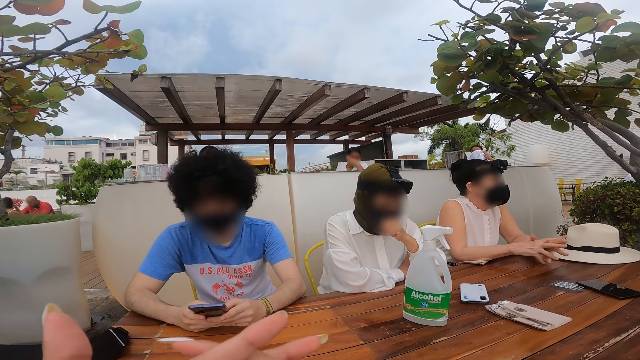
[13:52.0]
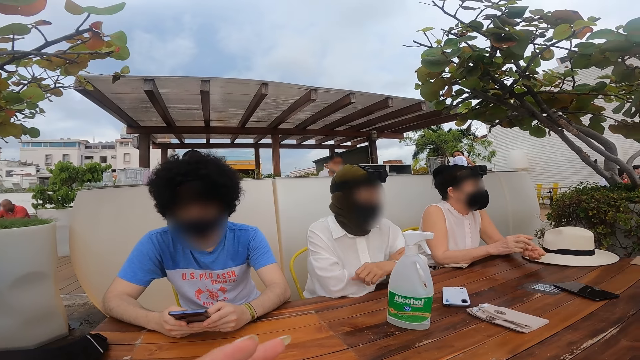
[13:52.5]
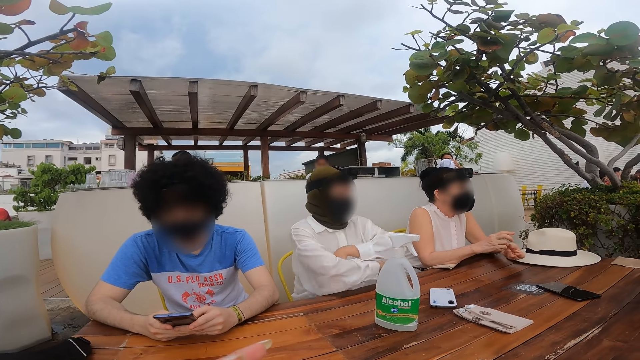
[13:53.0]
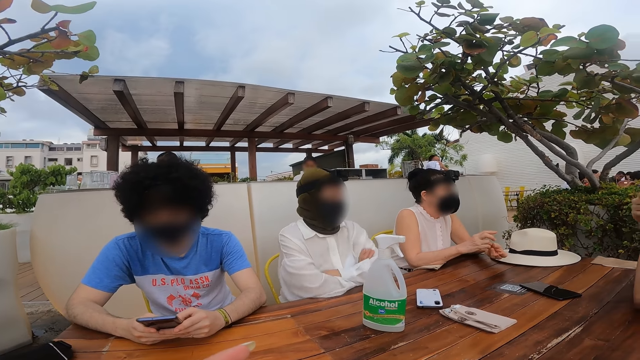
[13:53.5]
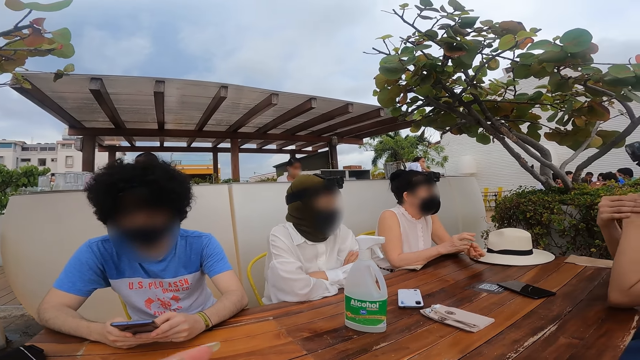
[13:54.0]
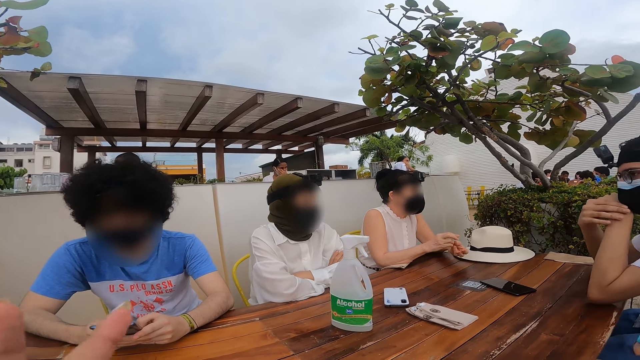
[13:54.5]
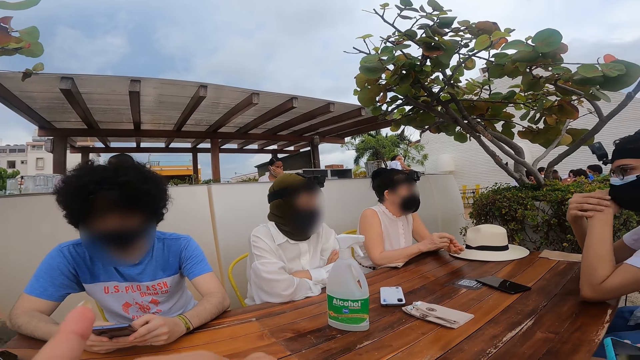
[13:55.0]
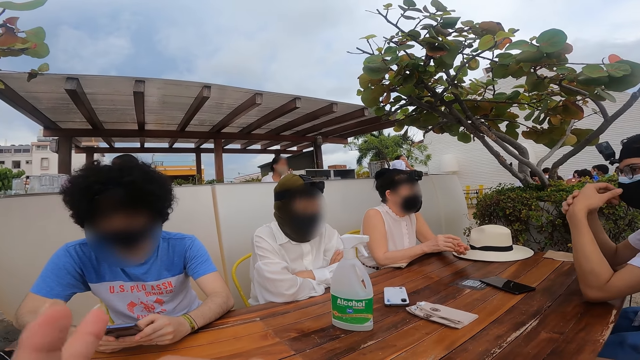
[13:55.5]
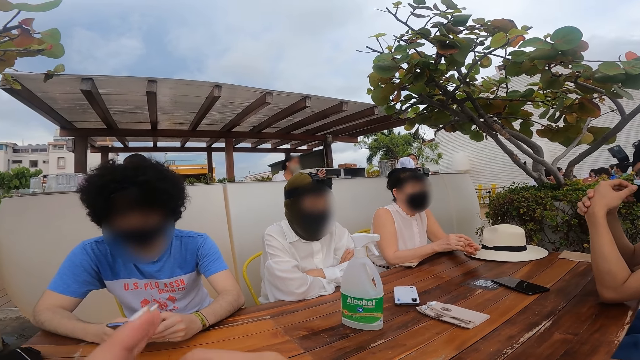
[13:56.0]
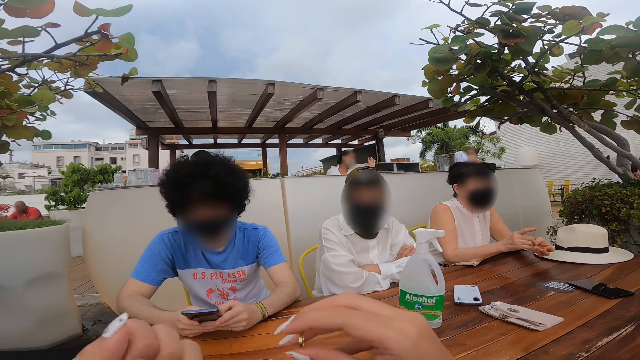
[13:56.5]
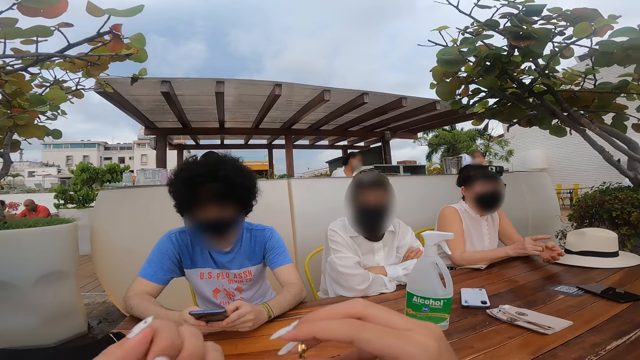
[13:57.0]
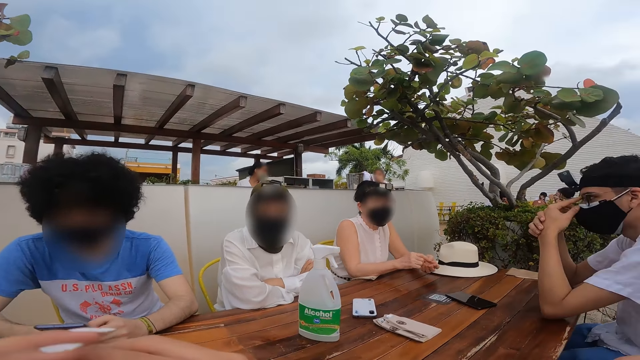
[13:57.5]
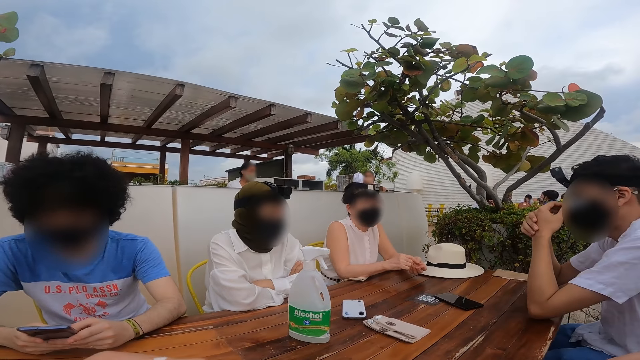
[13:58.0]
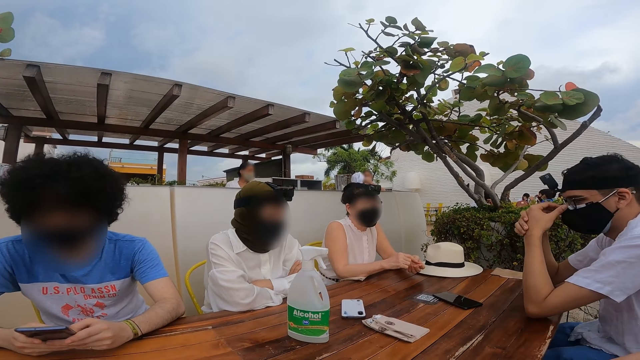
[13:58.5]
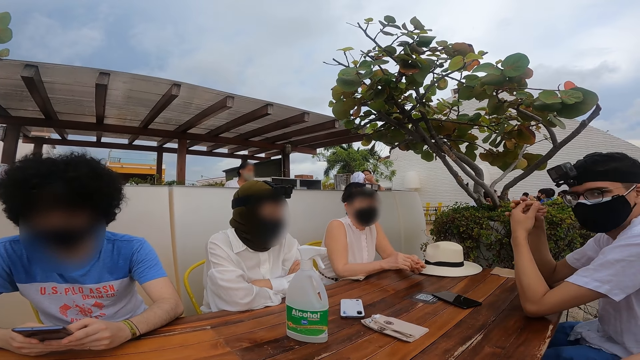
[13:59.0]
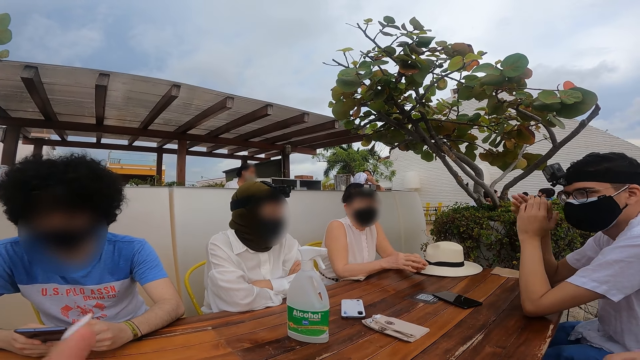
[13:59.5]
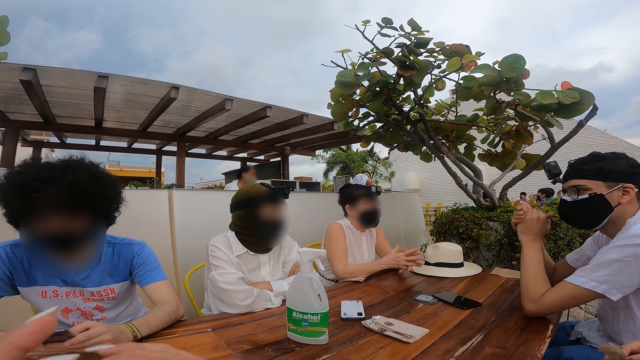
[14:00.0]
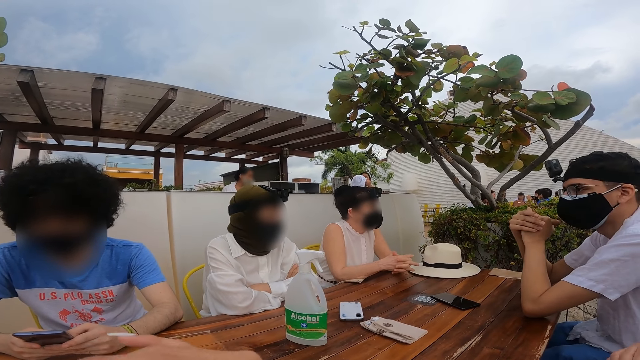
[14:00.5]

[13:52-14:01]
The camera wearer looks around a restaurant. They move the hands. A man adjusts a mask. The camera wearer looks around the restaurant.

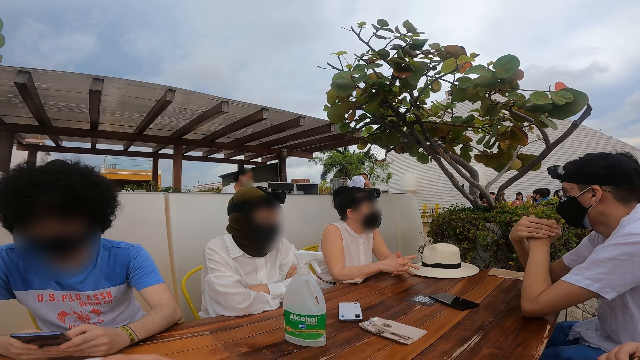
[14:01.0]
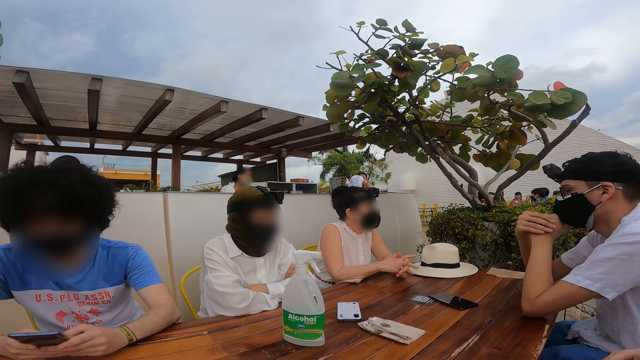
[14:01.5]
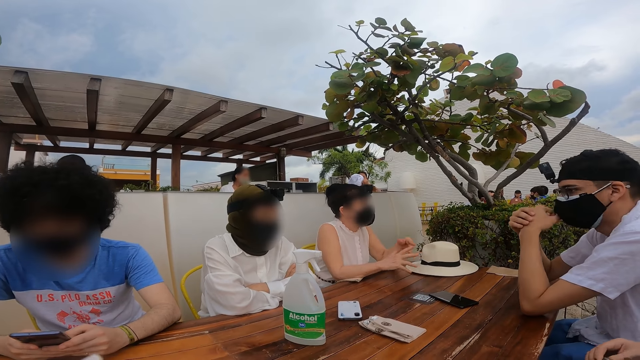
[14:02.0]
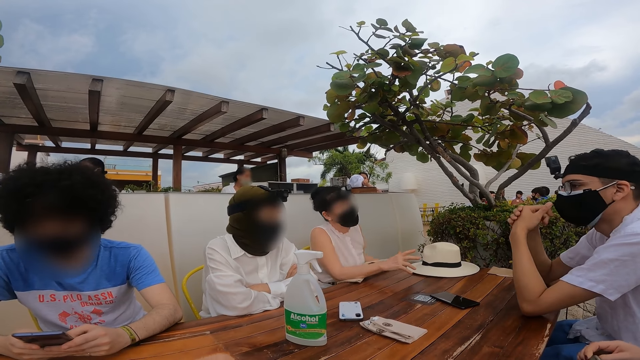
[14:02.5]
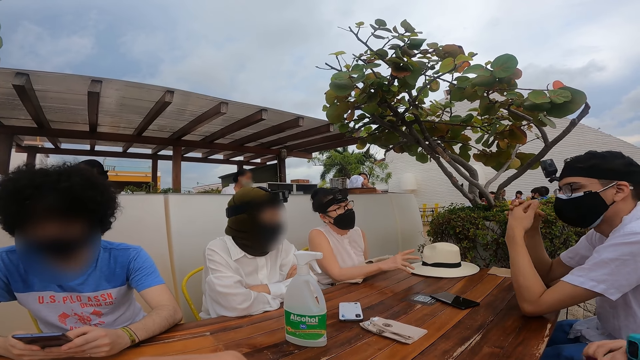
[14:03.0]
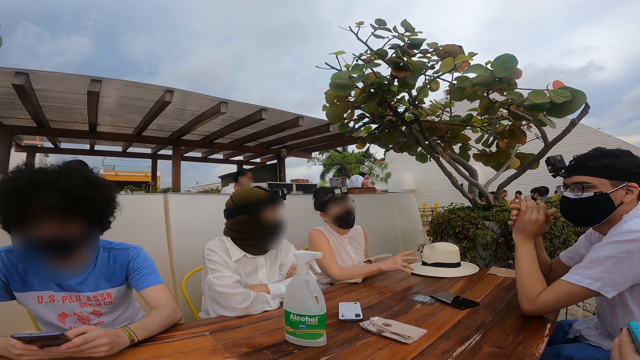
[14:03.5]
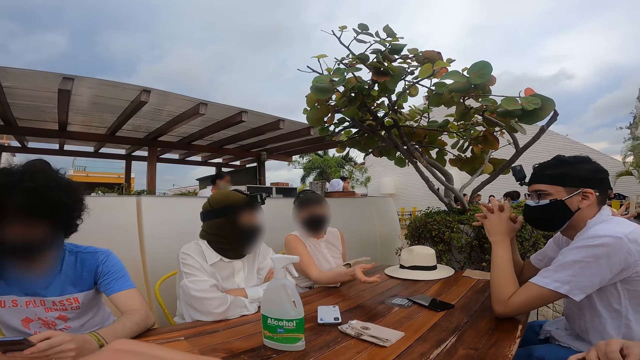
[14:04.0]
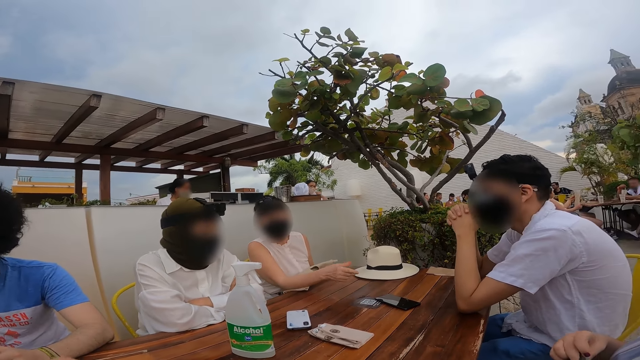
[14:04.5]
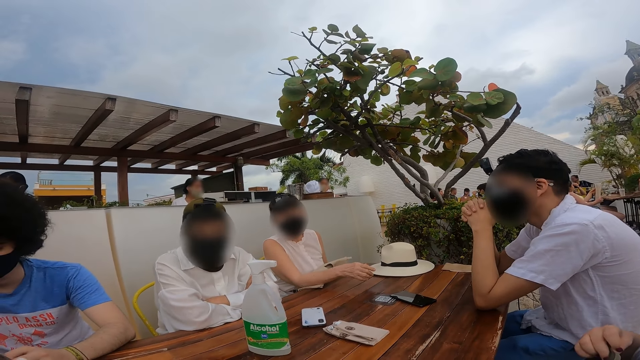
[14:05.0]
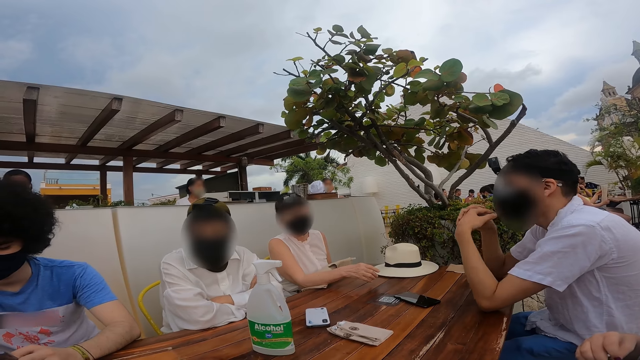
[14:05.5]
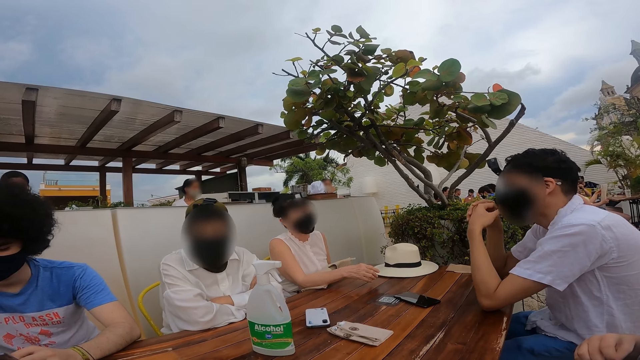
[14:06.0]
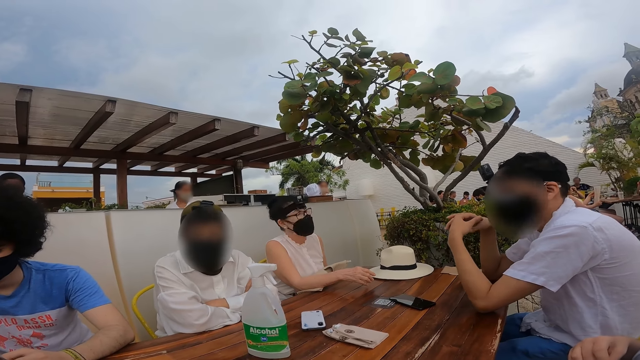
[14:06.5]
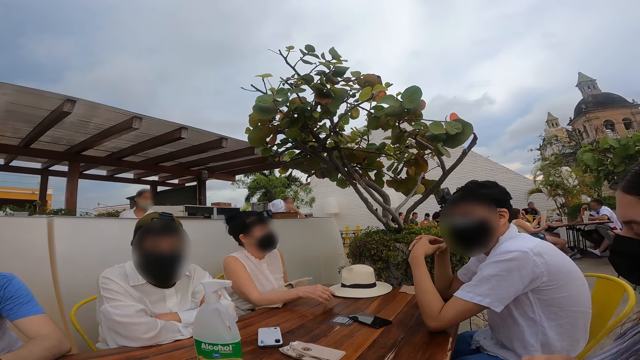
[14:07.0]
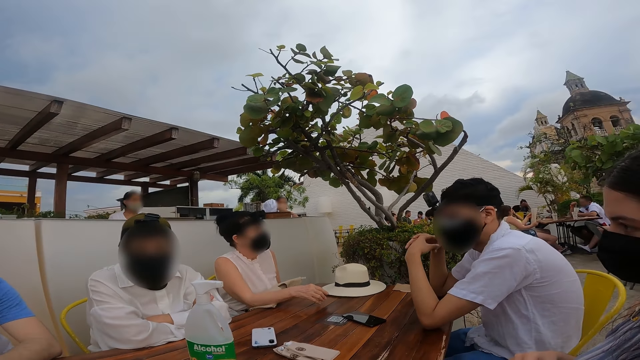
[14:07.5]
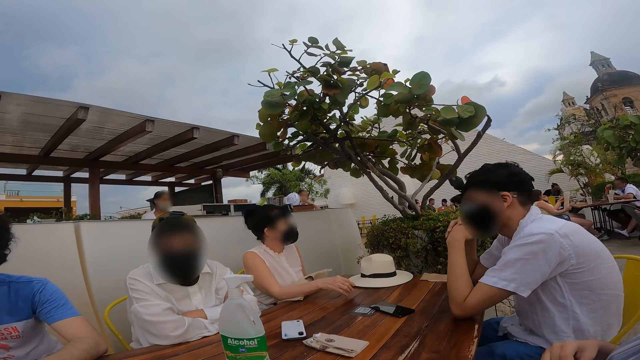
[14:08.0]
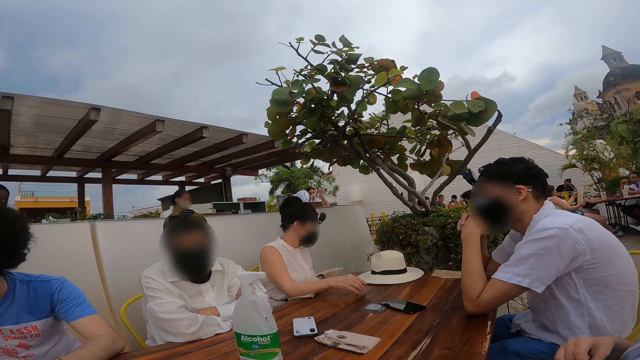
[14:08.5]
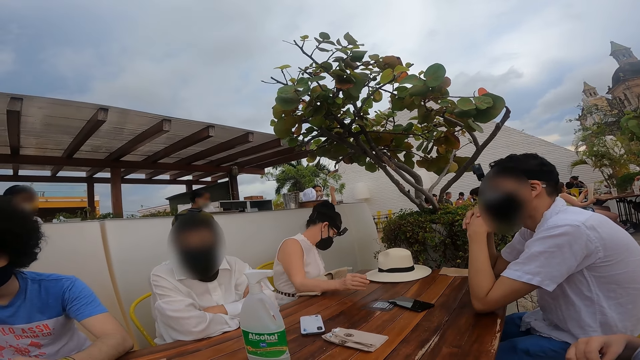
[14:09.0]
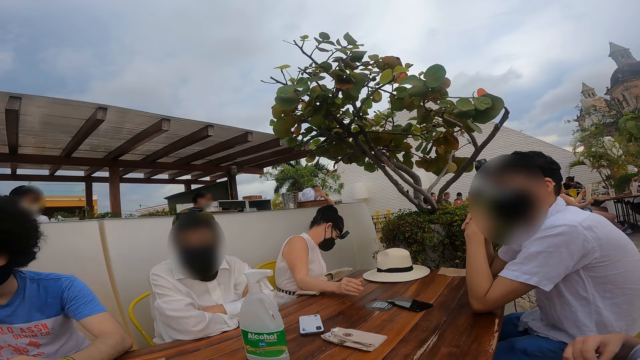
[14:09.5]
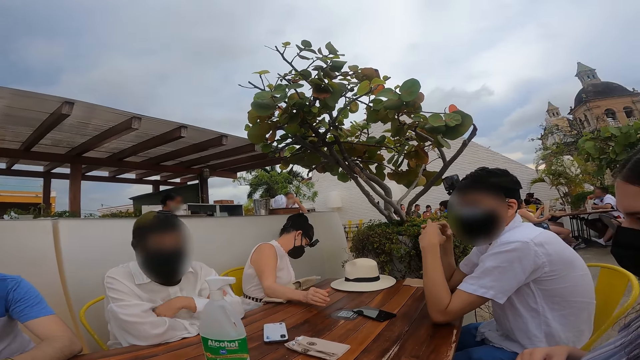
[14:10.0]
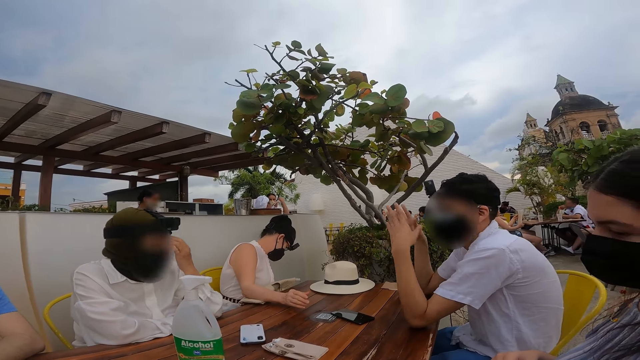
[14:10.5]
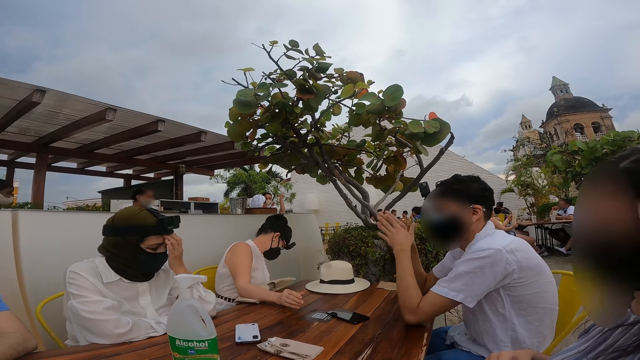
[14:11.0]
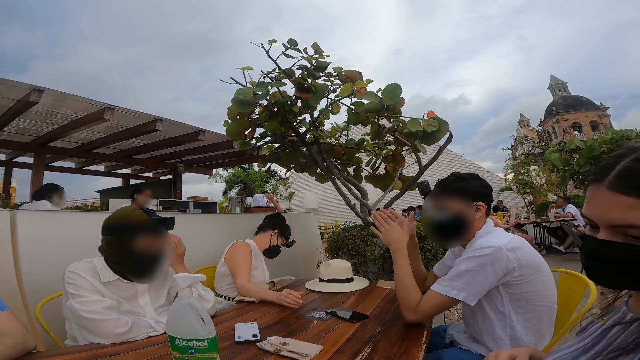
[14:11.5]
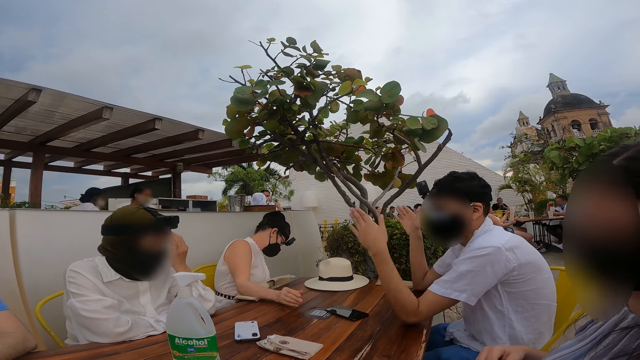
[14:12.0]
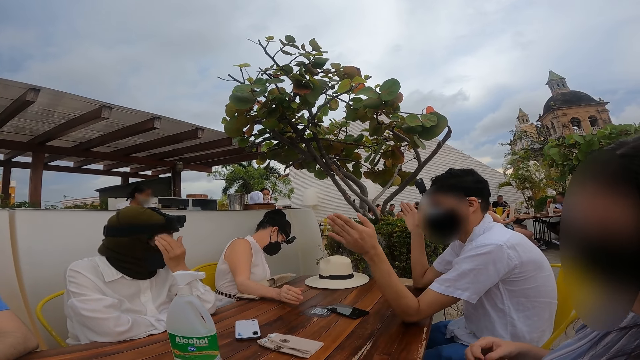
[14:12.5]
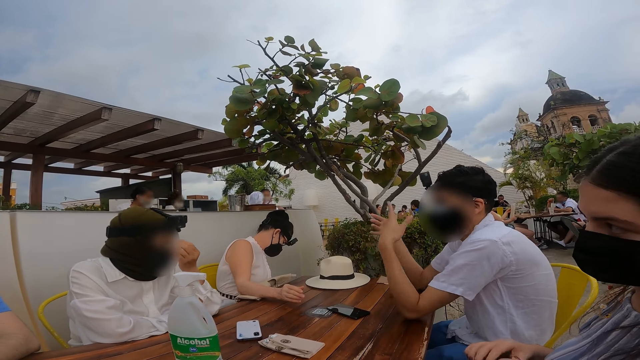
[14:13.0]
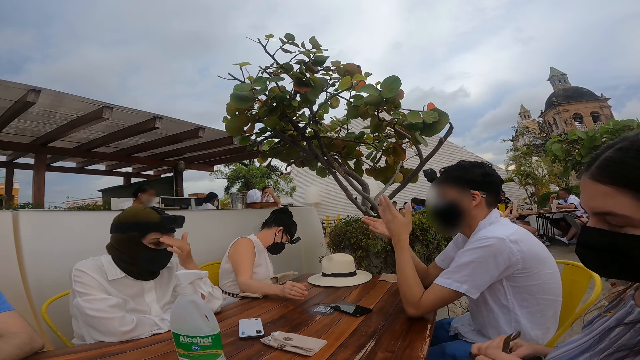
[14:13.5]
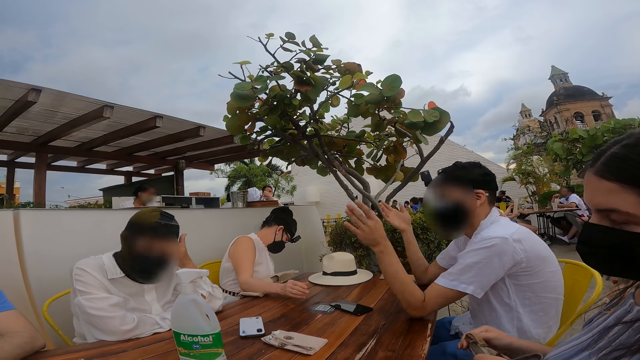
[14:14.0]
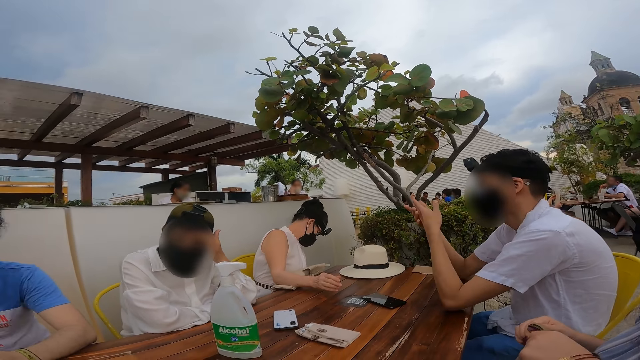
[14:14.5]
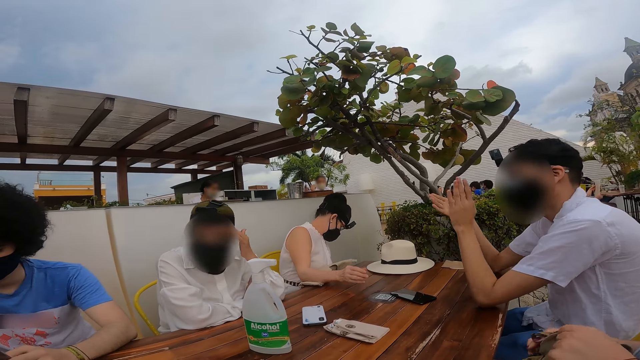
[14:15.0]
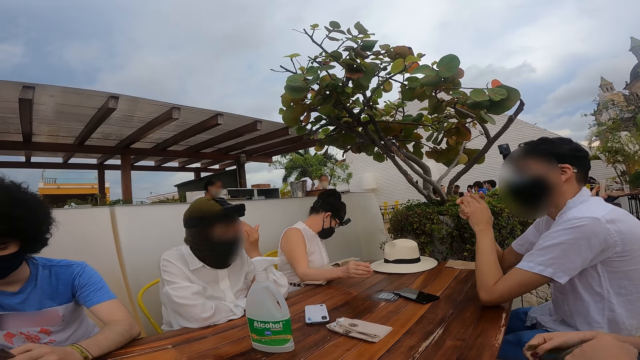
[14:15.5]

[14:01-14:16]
A lady interacts with a man. The camera wearer looks around a restaurant. The lady interacts with another lady. The man interacts with the first lady. The other lady adjusts a camera. The man interacts with the first lady.
